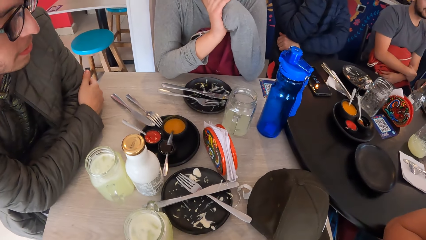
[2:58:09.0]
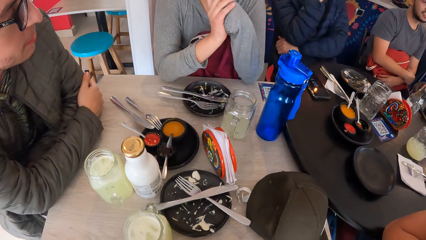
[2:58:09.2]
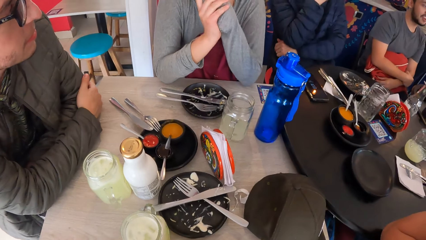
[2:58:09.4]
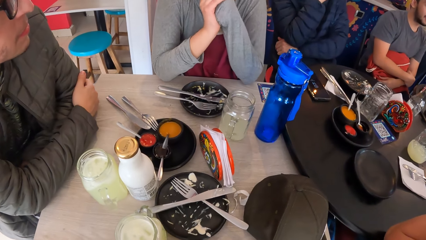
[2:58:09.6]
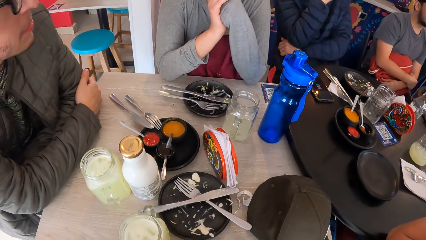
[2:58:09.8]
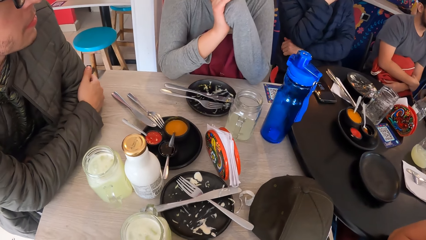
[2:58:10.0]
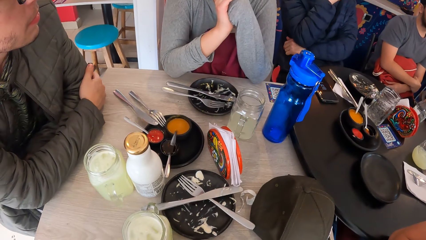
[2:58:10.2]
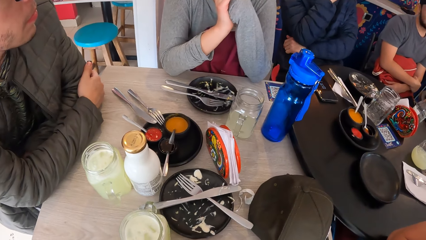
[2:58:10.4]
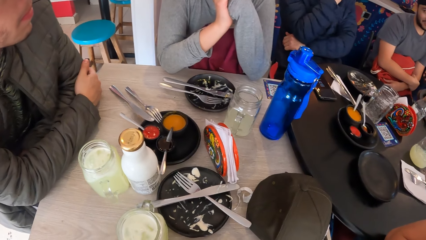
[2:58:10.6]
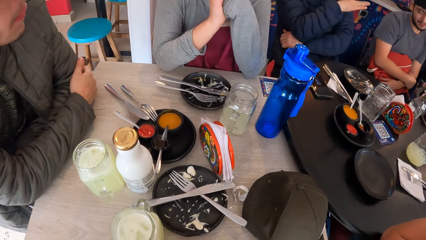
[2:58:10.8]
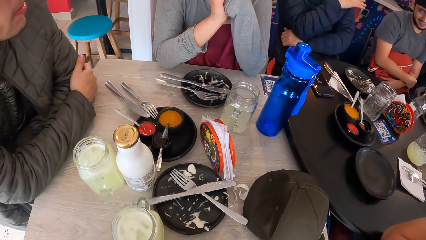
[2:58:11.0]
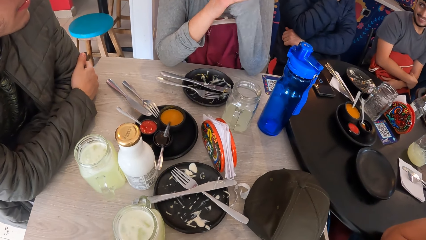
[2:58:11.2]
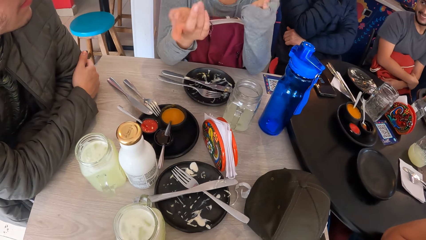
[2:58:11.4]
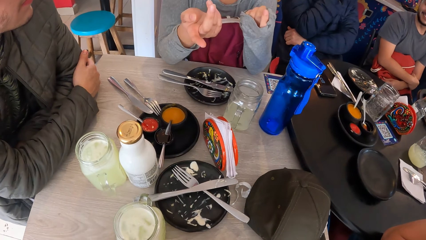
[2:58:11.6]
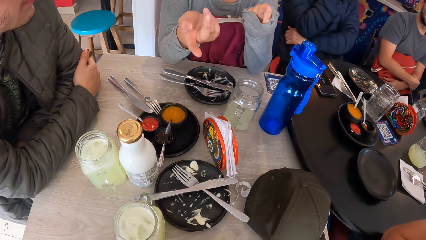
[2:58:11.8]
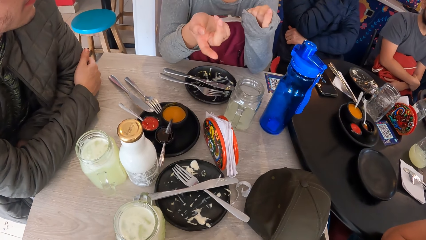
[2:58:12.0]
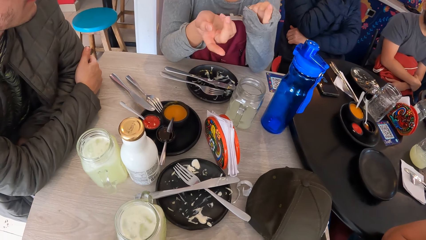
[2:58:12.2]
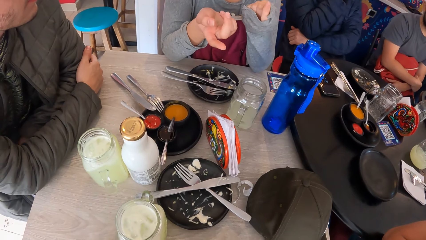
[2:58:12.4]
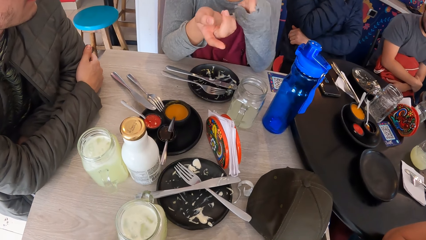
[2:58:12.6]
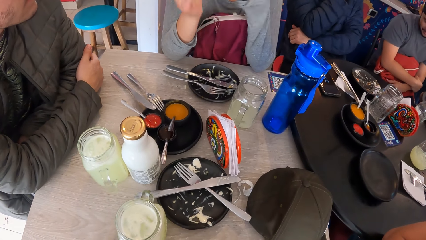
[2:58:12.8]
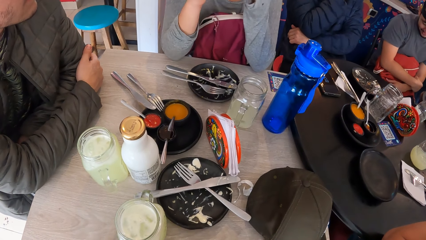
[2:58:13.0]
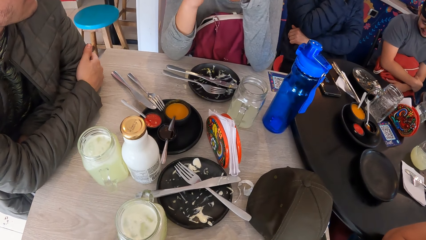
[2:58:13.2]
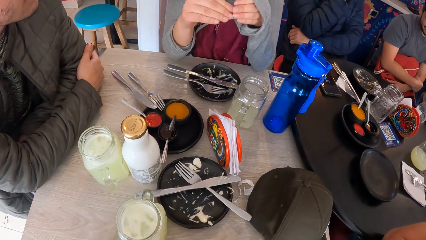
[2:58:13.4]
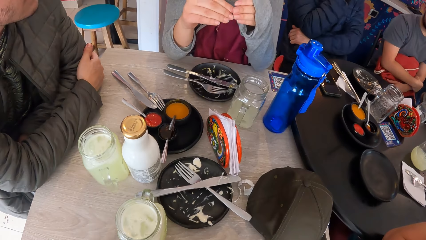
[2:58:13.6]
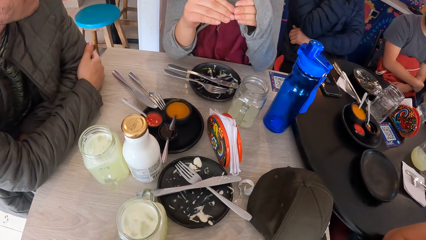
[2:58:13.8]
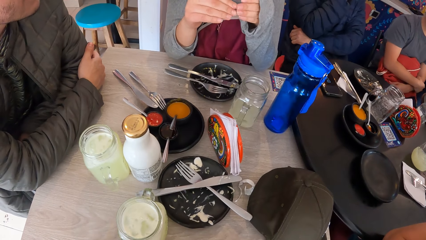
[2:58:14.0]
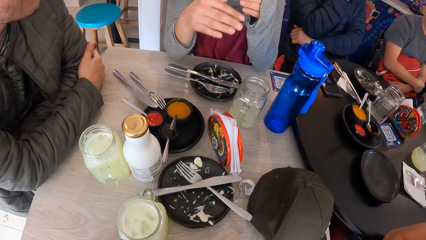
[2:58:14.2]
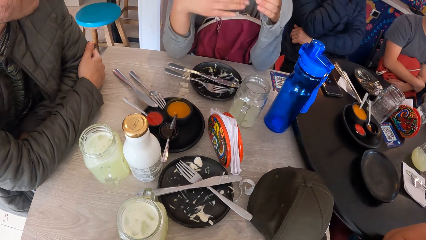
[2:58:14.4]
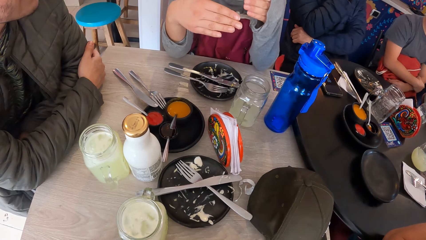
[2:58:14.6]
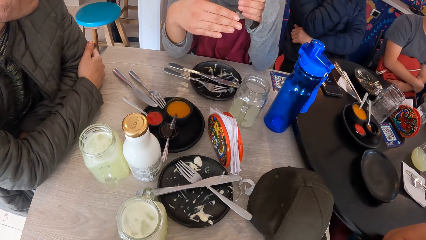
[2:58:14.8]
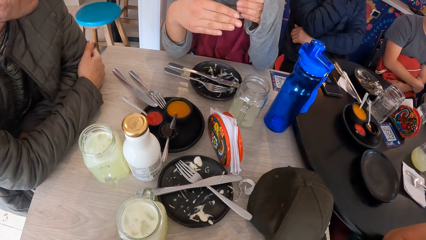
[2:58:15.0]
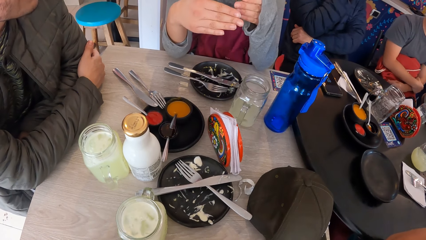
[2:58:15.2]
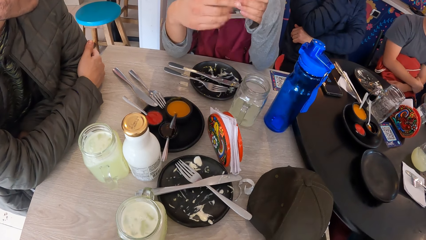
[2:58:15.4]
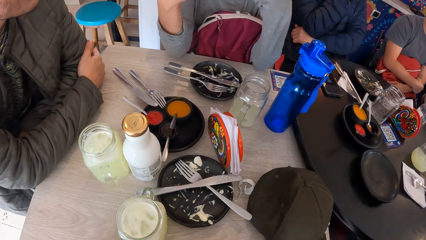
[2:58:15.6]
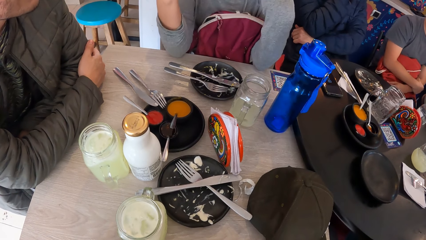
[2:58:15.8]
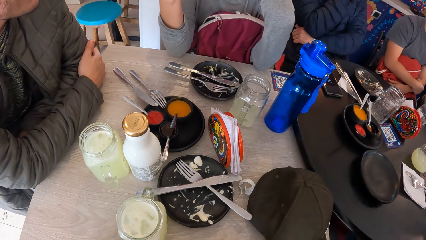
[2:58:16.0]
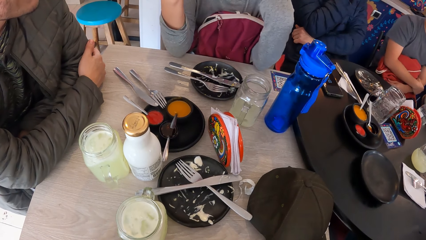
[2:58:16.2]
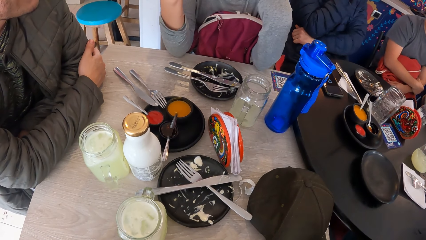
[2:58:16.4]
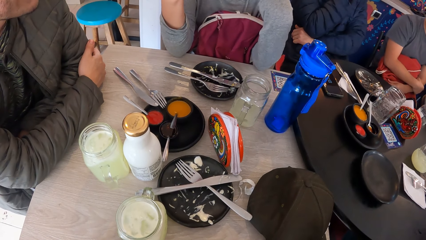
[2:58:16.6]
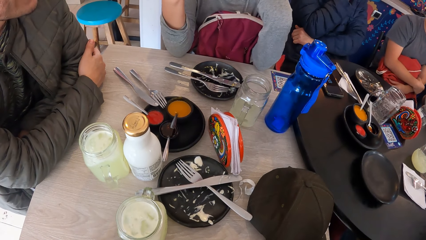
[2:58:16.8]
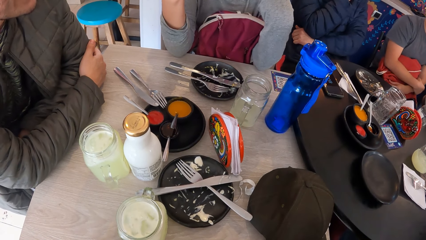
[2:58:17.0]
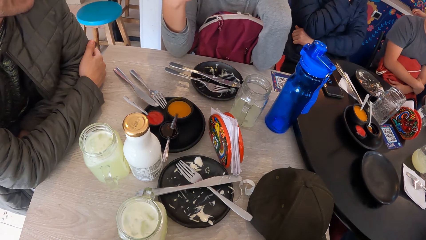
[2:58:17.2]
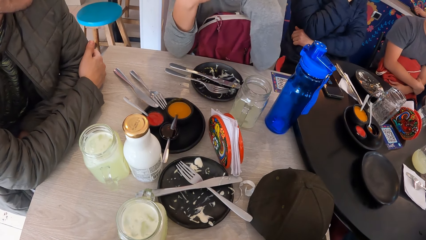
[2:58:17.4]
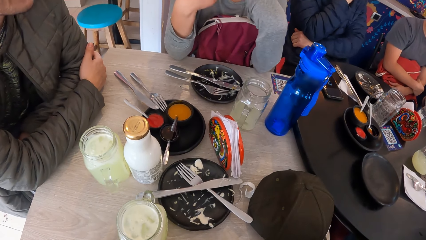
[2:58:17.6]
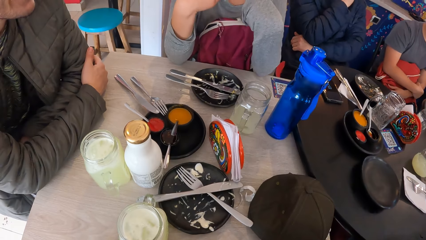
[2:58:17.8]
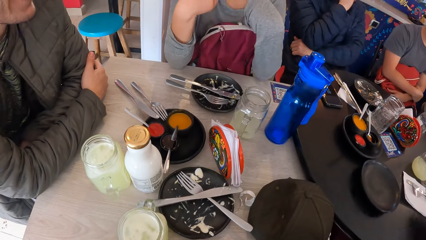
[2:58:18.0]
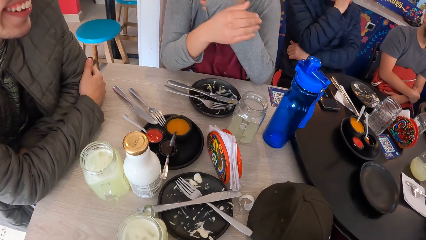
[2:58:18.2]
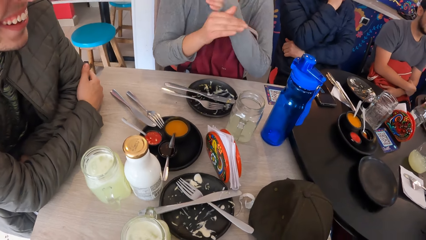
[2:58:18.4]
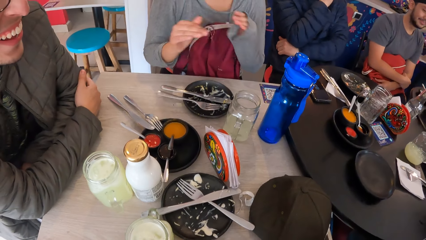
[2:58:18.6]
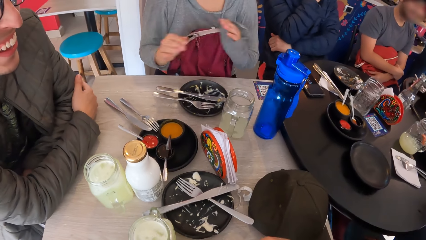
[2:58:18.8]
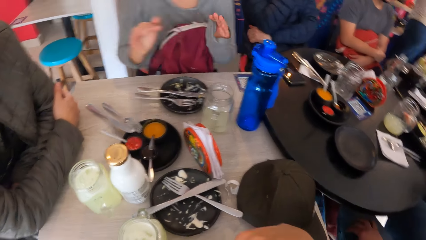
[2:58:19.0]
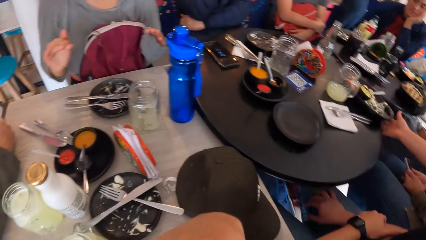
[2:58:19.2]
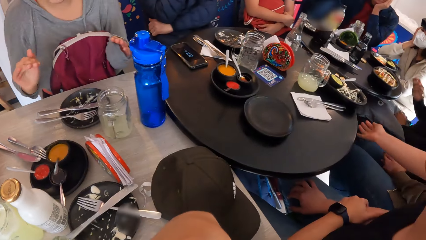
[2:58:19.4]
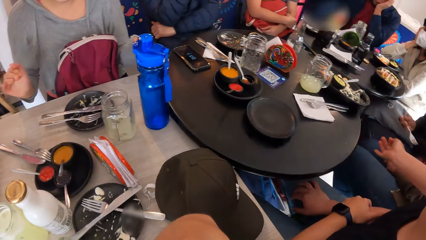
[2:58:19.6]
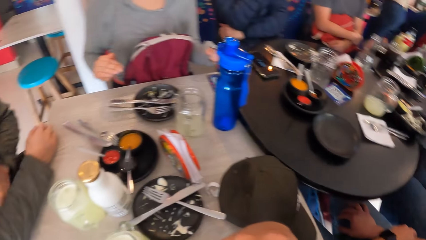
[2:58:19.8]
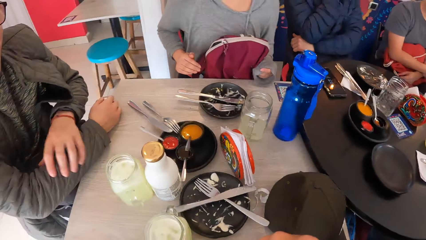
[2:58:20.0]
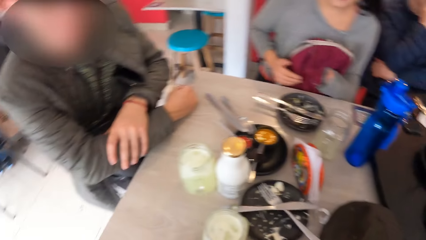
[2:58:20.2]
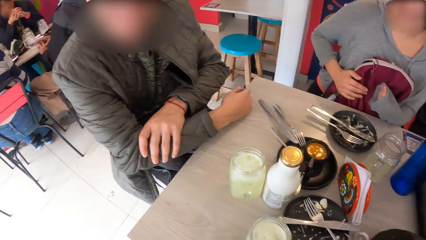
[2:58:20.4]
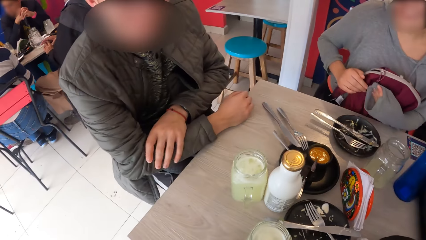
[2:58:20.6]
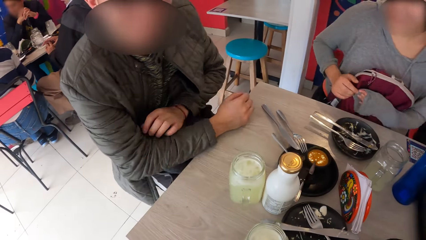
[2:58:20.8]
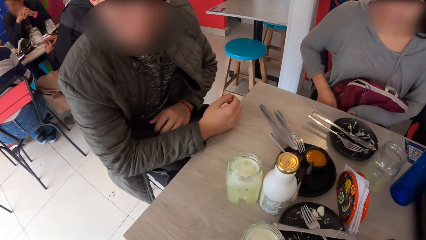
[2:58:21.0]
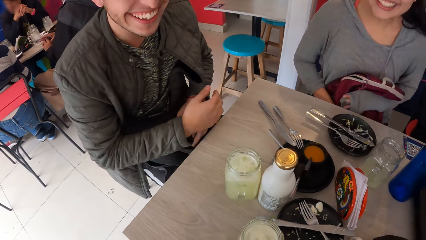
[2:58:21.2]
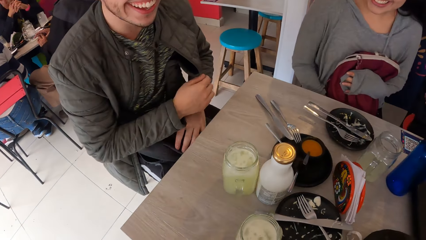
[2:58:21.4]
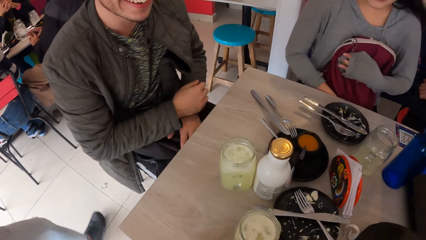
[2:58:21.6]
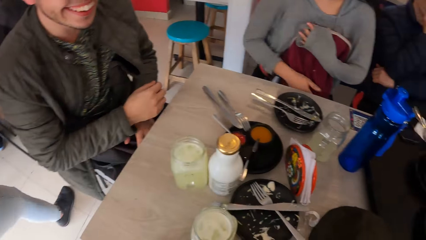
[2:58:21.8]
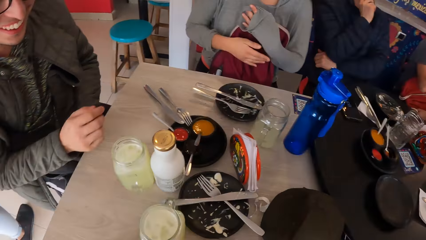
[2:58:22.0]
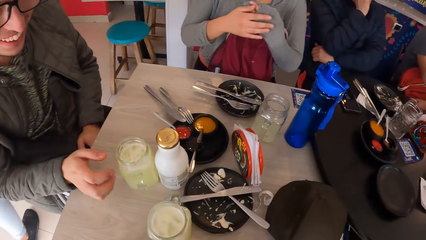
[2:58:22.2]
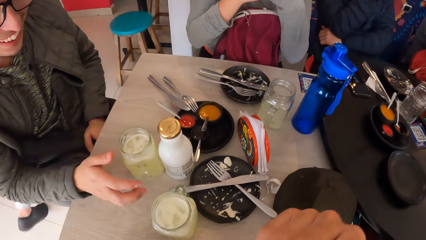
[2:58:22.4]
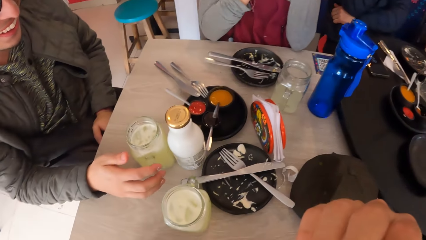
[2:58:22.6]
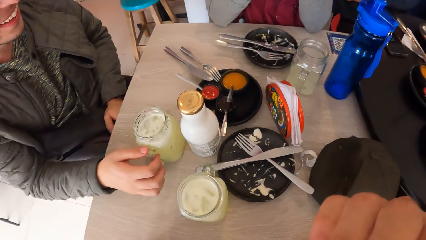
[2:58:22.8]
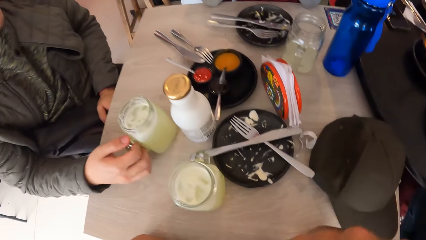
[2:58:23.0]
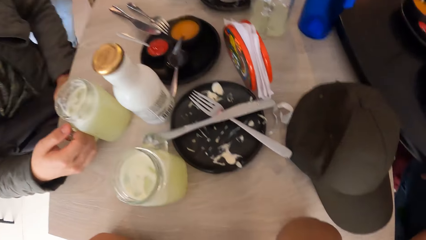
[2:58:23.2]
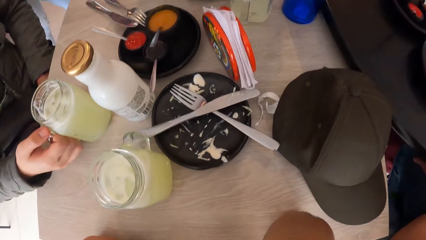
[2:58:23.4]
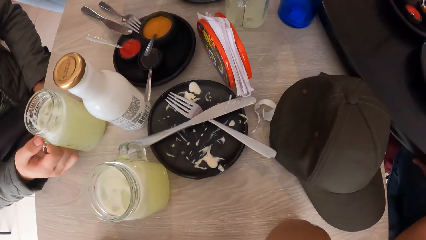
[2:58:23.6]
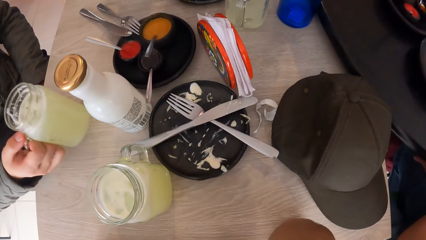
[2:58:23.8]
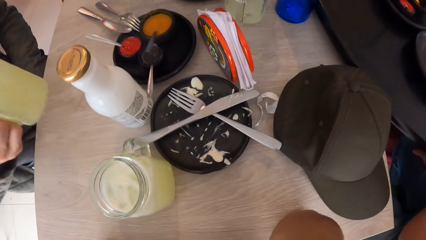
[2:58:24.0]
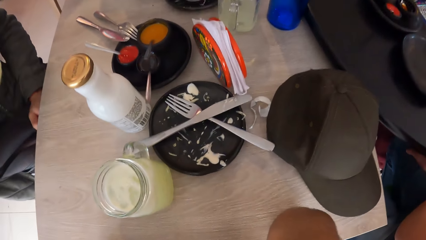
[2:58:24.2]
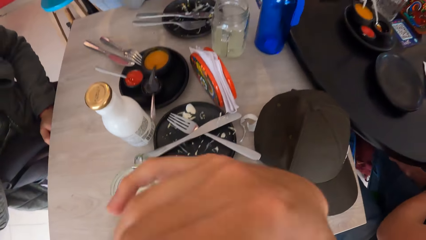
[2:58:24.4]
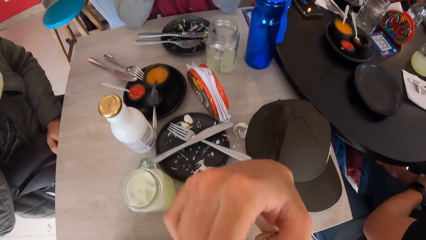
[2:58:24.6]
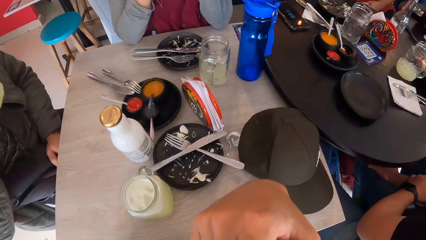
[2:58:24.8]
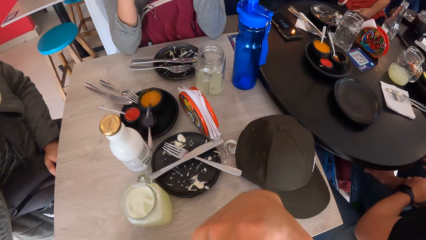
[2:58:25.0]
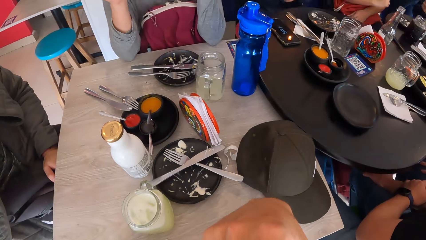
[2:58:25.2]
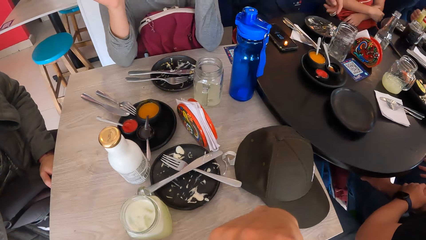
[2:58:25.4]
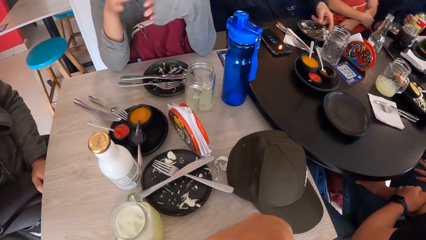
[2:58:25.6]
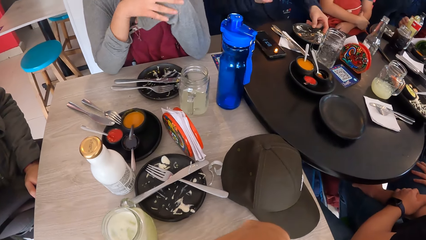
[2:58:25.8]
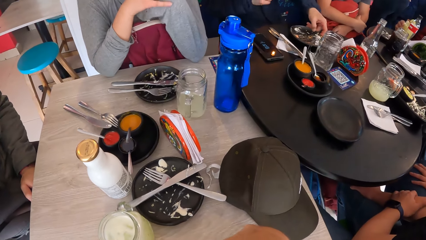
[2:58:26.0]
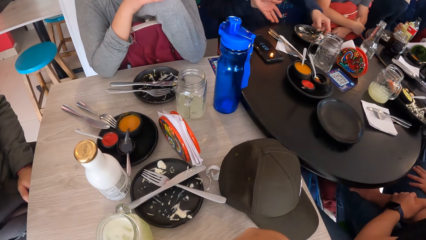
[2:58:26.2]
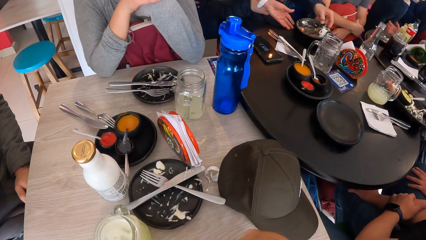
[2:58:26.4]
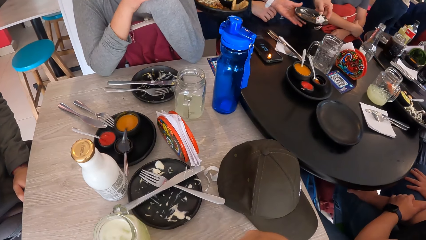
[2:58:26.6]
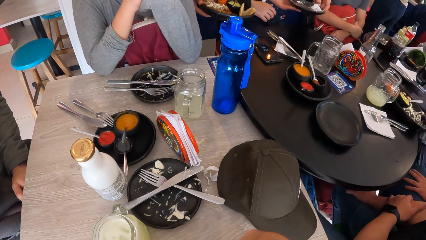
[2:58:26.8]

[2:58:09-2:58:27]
A person talks to the camera wearer and a man. A woman adjusts a bag on her laps with both hands. The man picks up a cup or glass jar from the table with his right hand. The camera wearer drinks the juice from the glass jar. Another man picks up a plate from the table with his left hand. A waiter takes the plate with her left hand.
